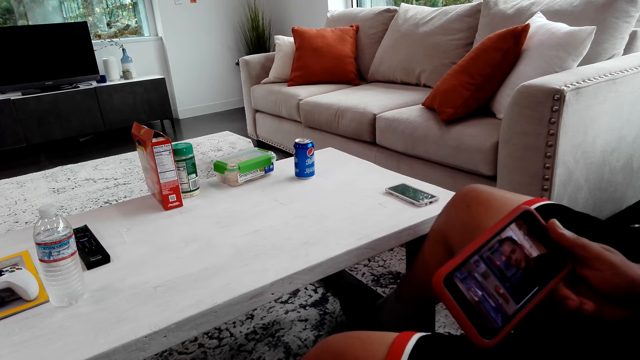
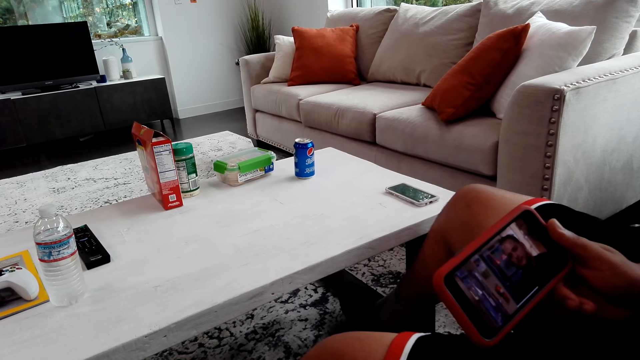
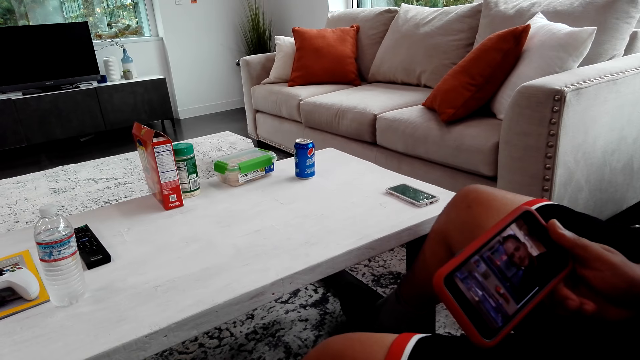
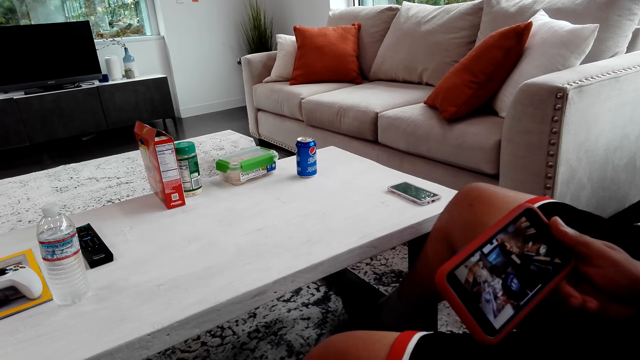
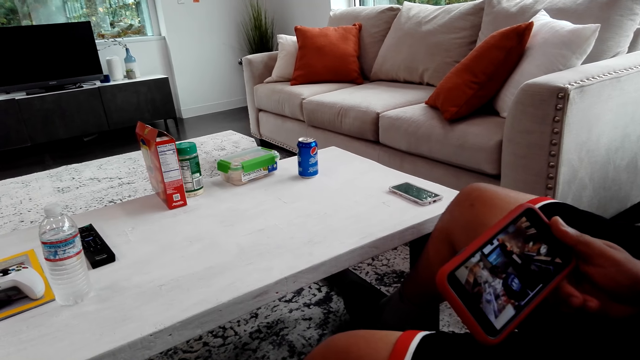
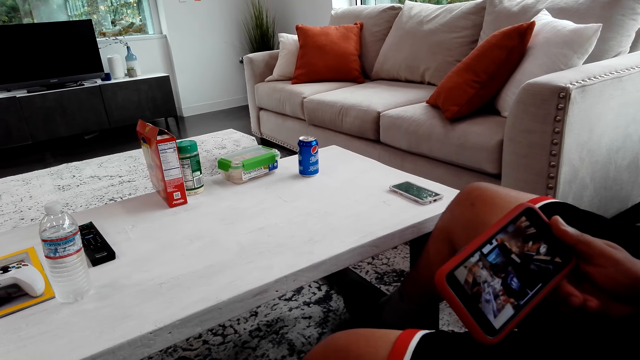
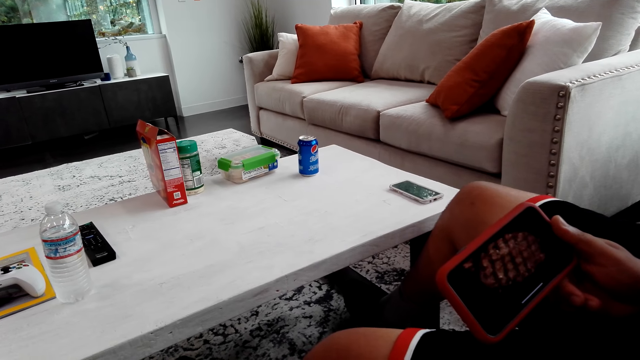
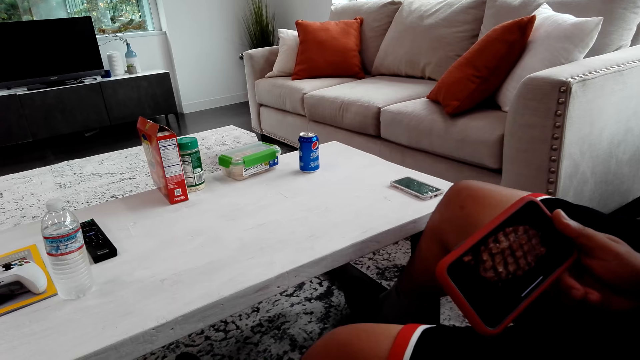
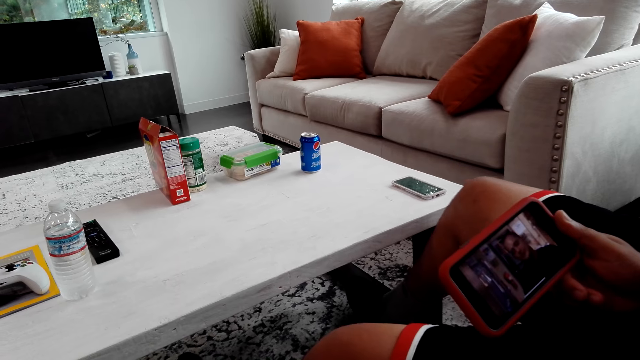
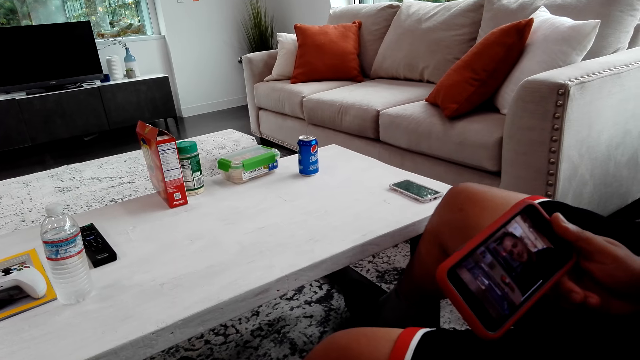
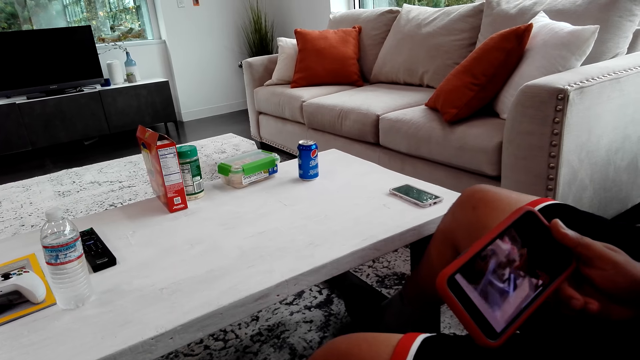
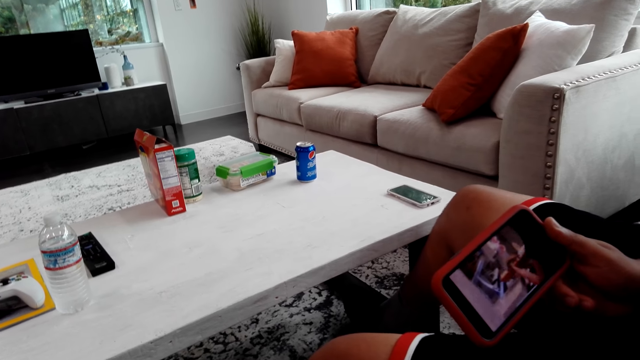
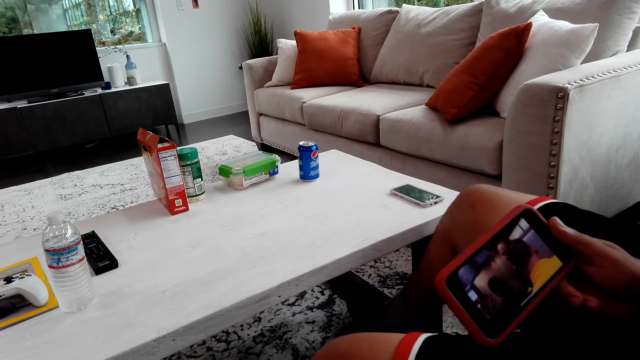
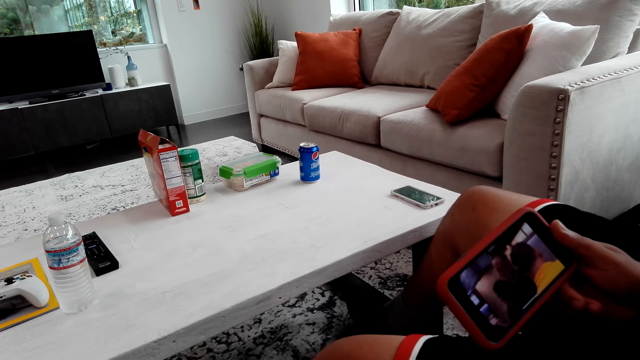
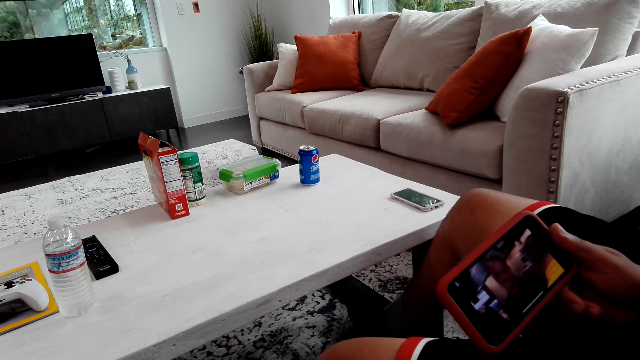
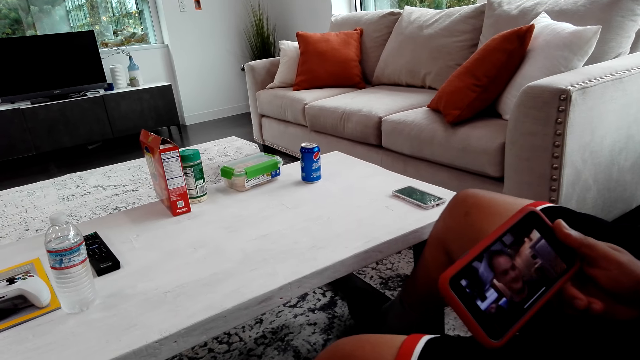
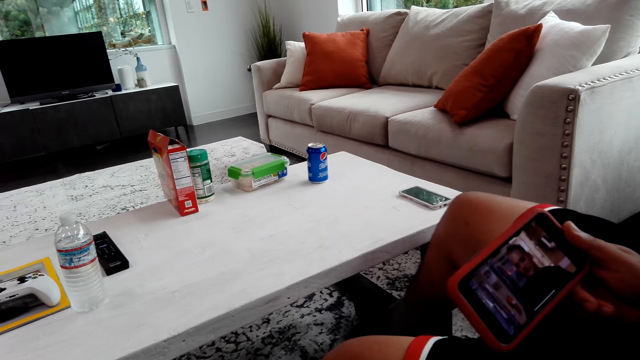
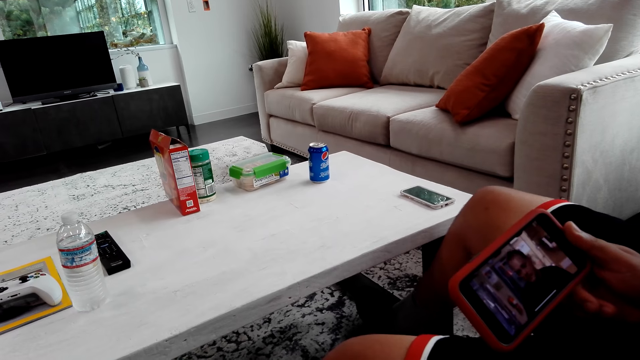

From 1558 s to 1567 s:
A man shakes his legs.

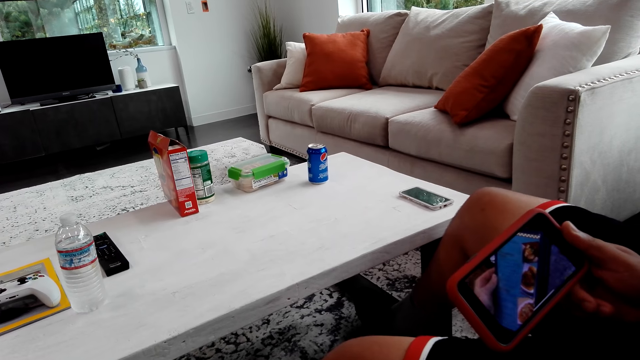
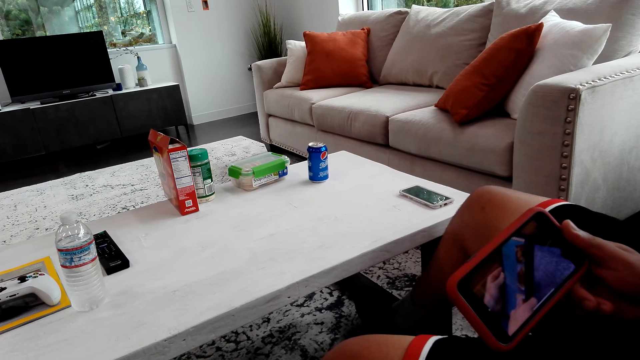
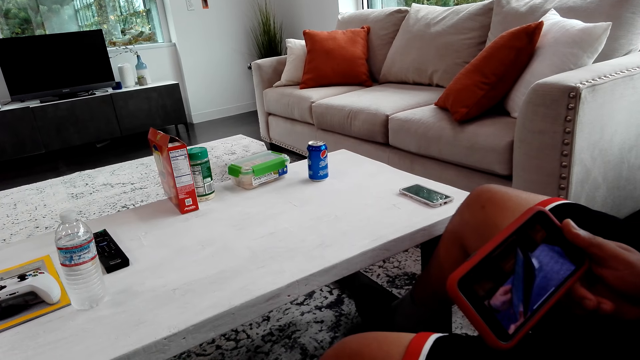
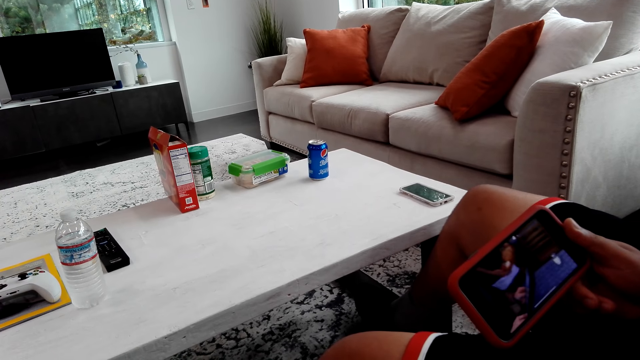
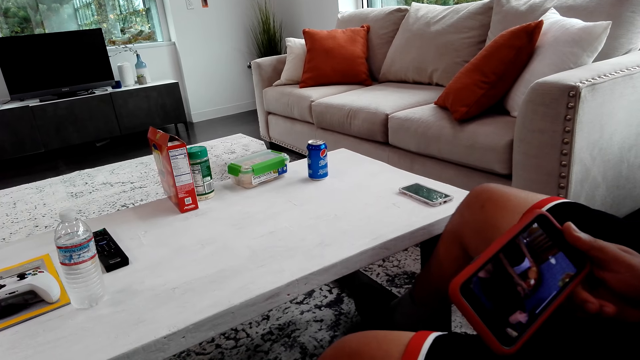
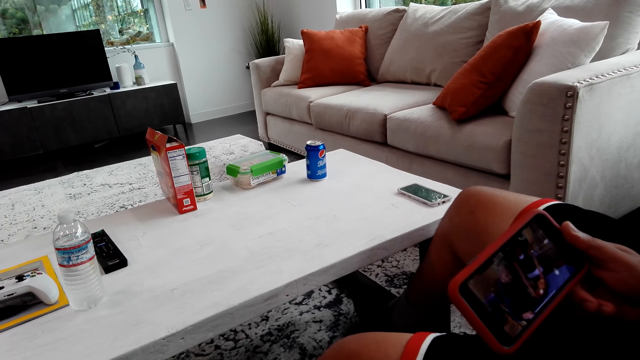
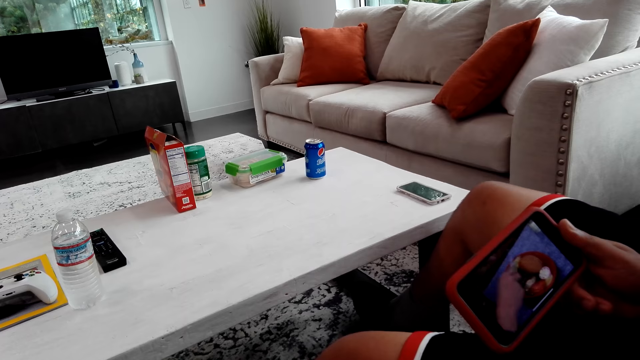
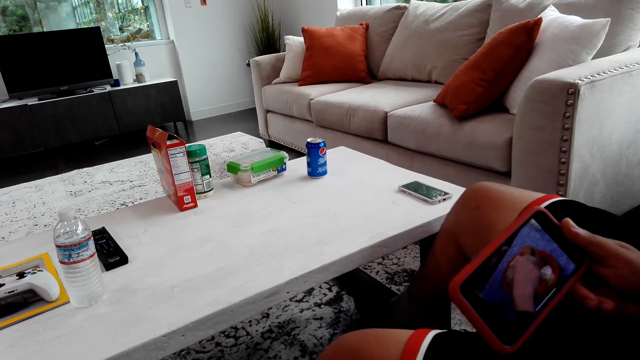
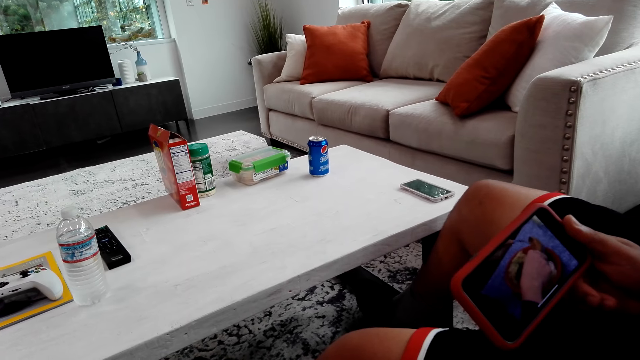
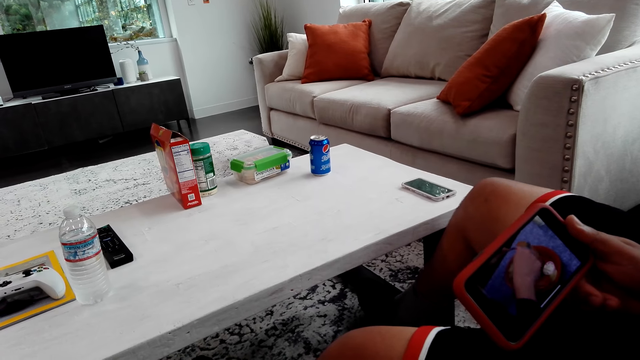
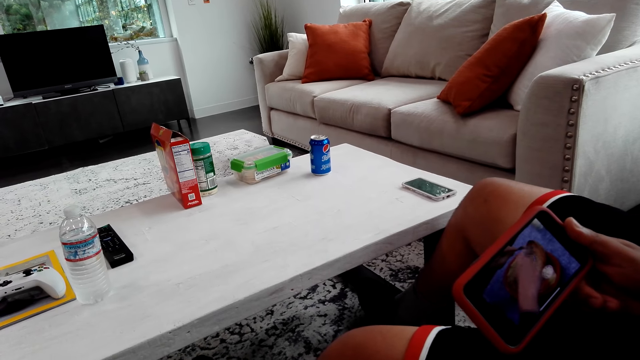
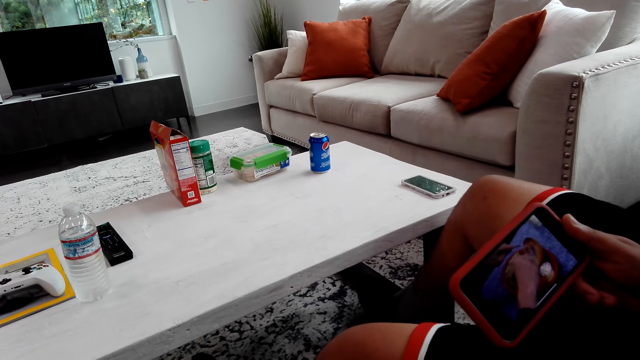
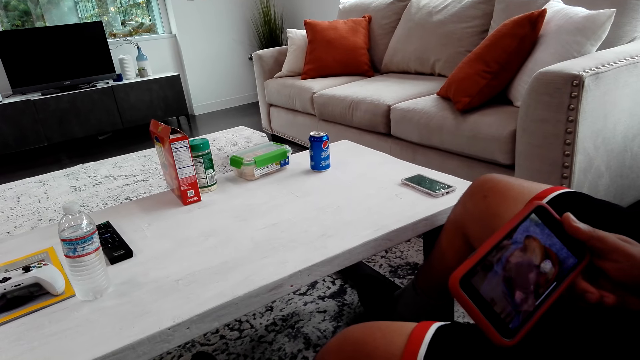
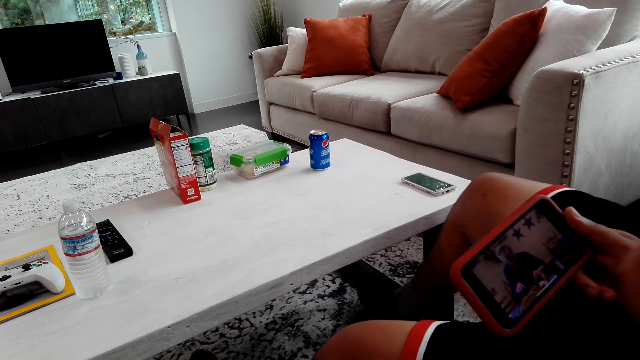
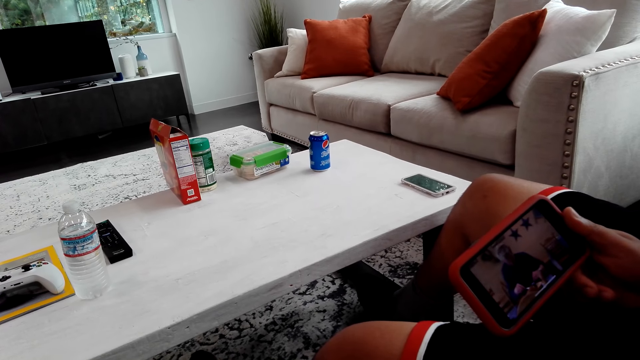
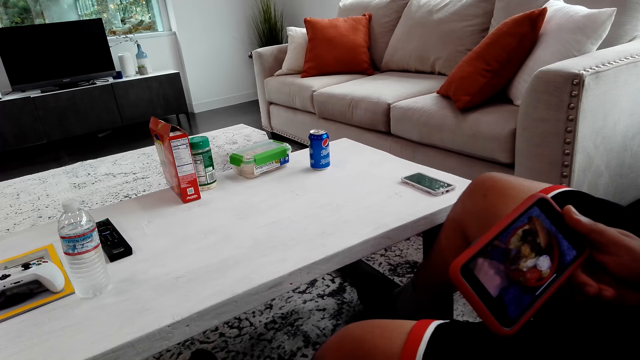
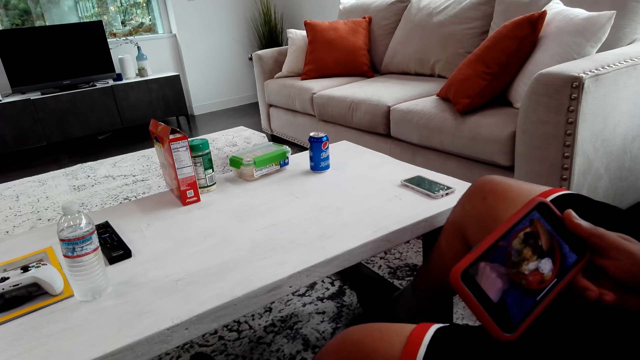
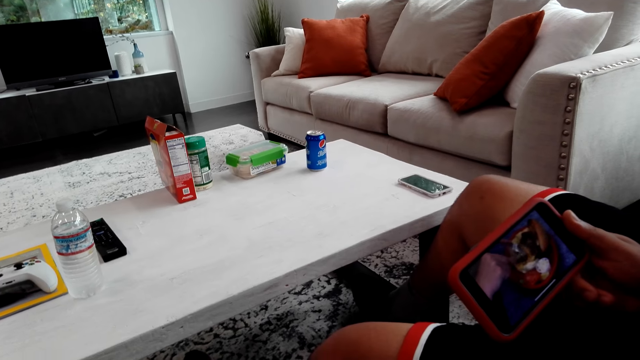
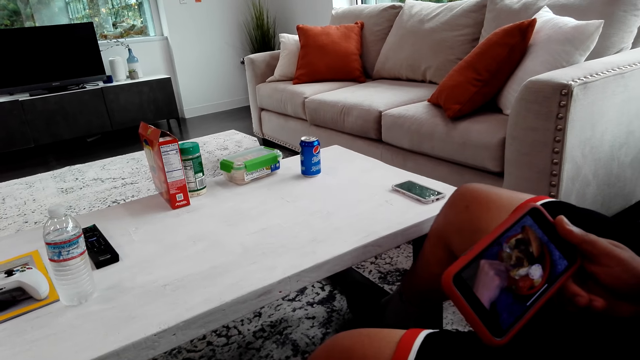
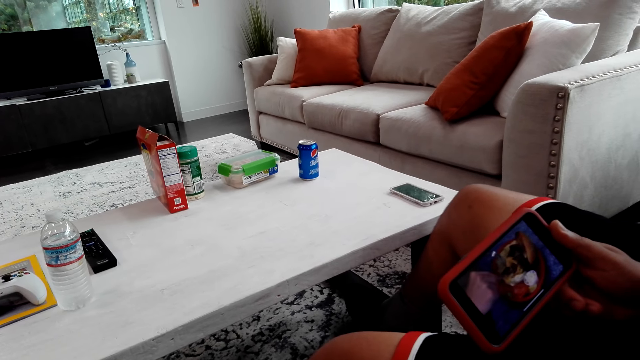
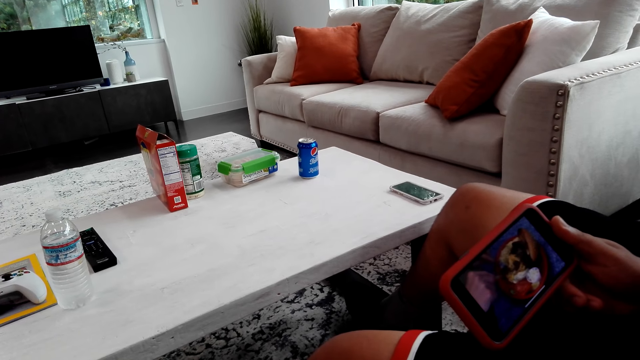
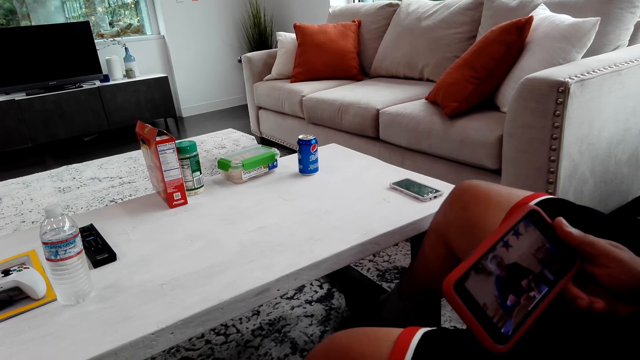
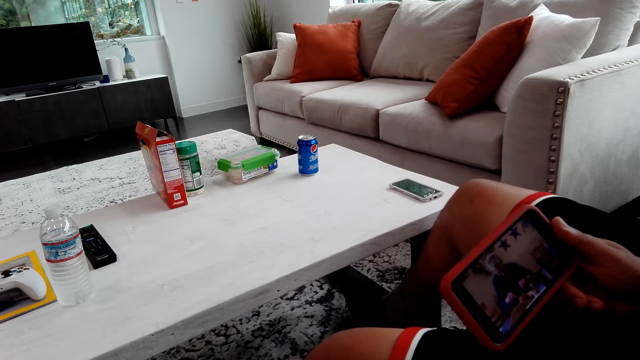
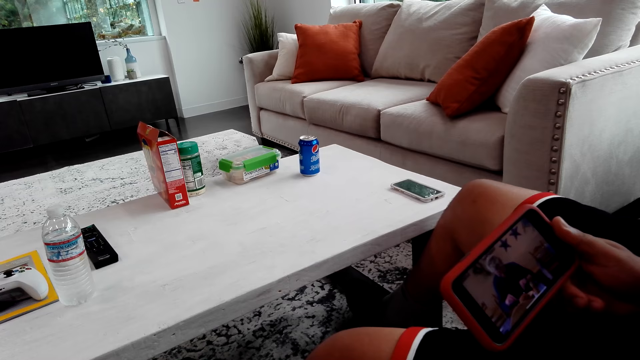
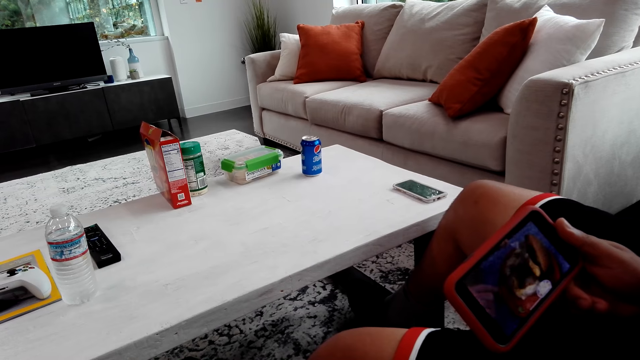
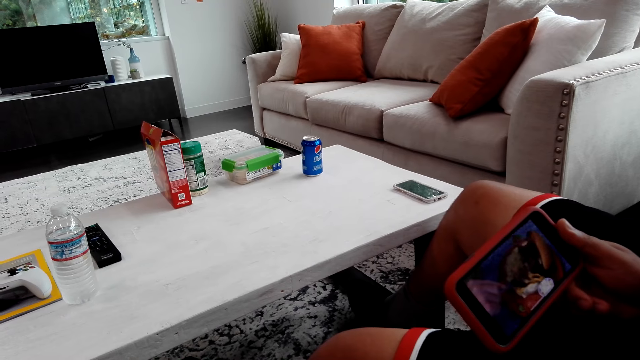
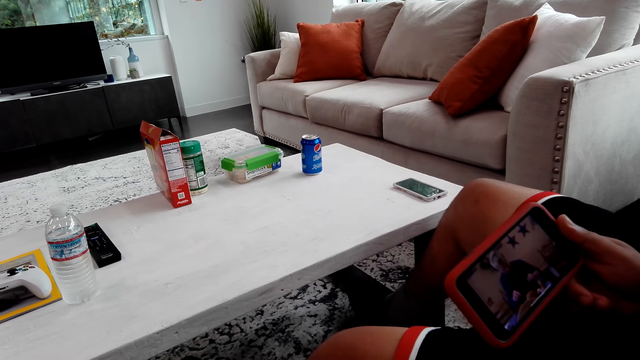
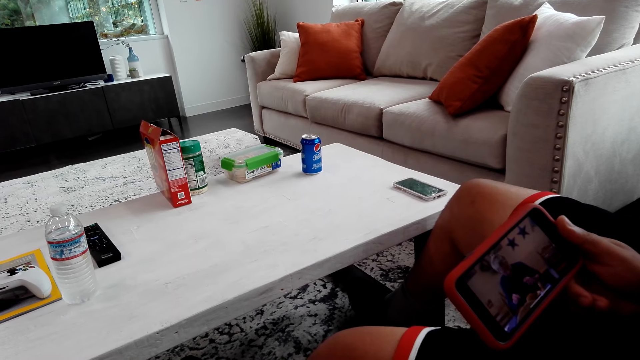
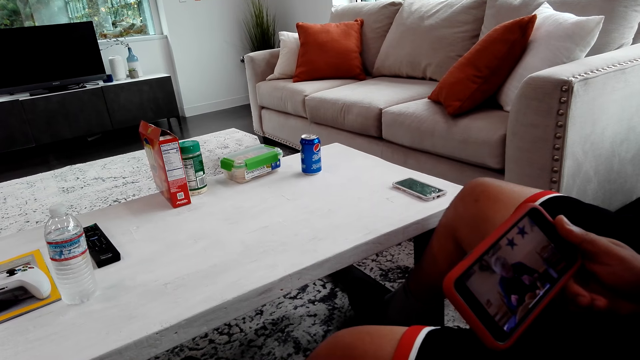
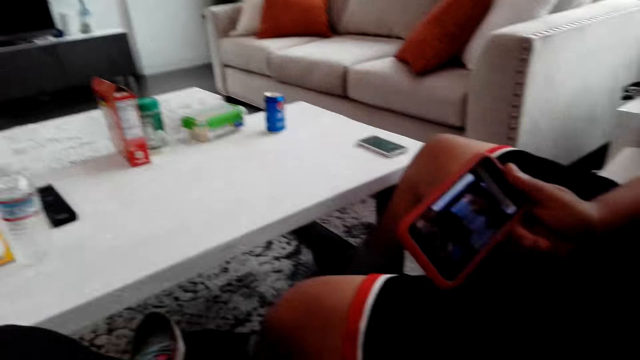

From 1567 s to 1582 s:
A man shakes his legs. The man shakes his legs again.
